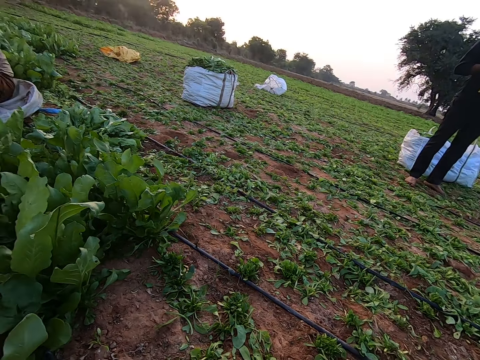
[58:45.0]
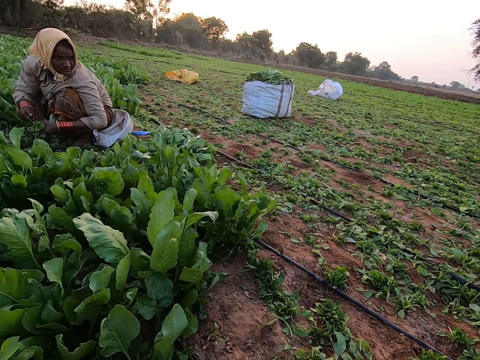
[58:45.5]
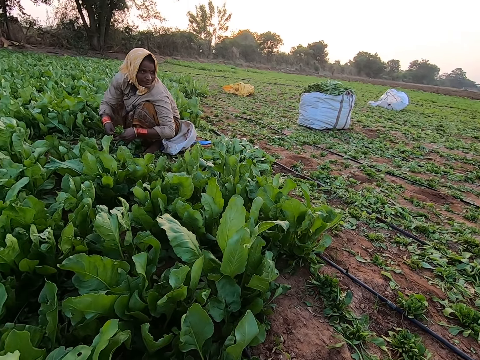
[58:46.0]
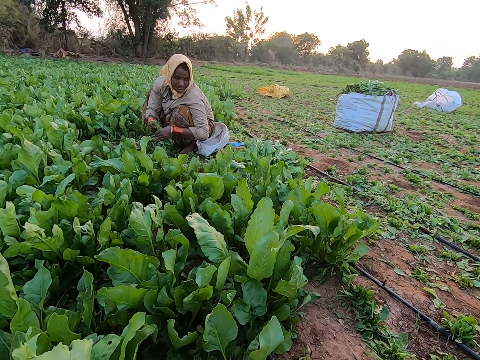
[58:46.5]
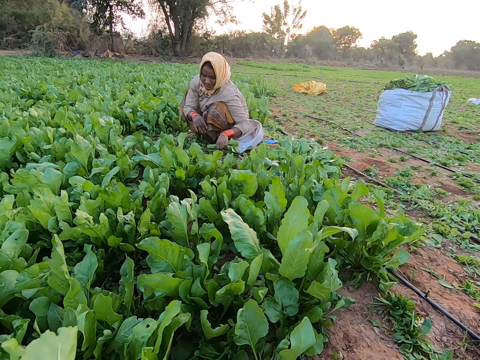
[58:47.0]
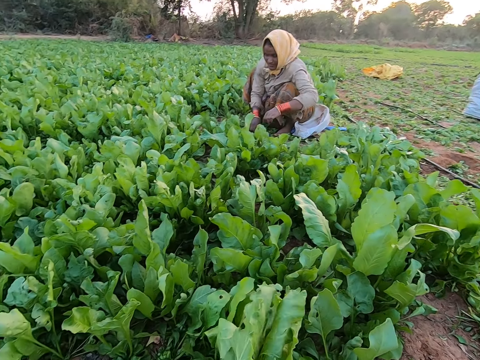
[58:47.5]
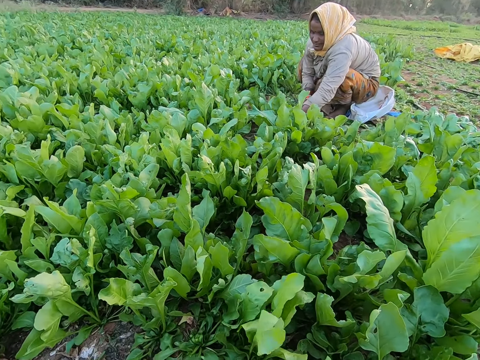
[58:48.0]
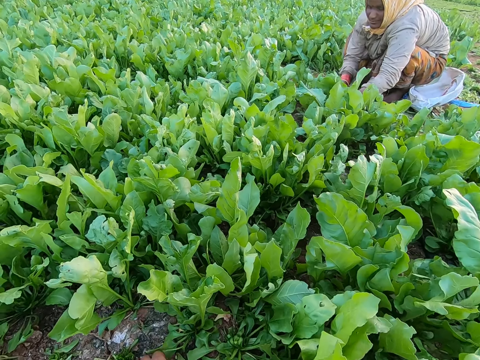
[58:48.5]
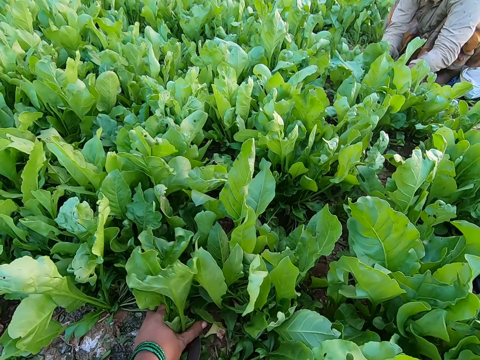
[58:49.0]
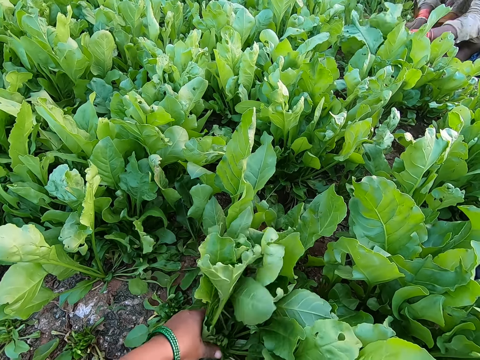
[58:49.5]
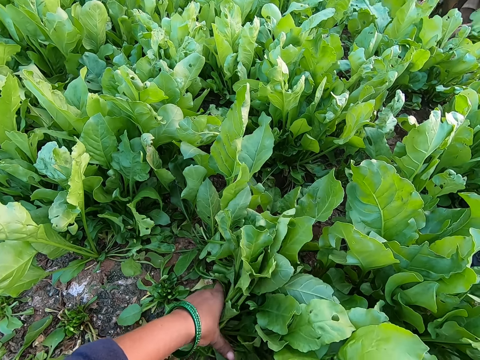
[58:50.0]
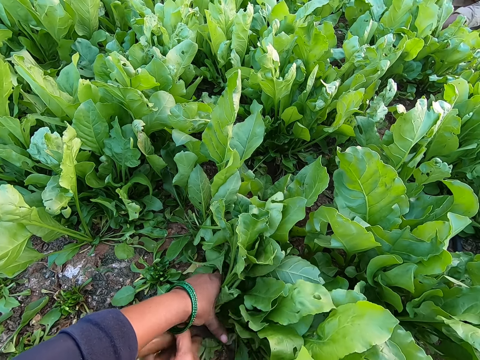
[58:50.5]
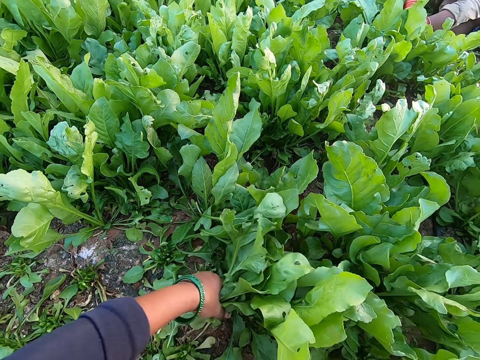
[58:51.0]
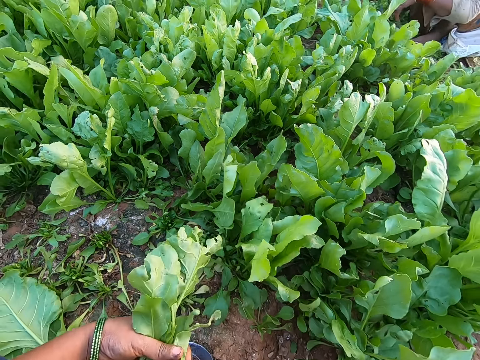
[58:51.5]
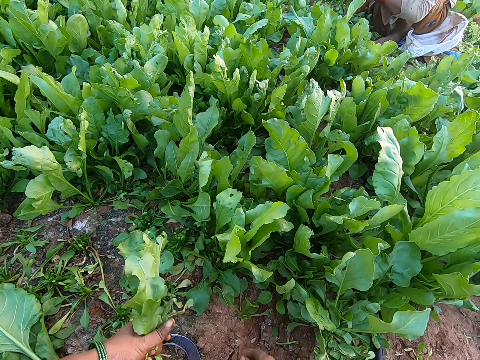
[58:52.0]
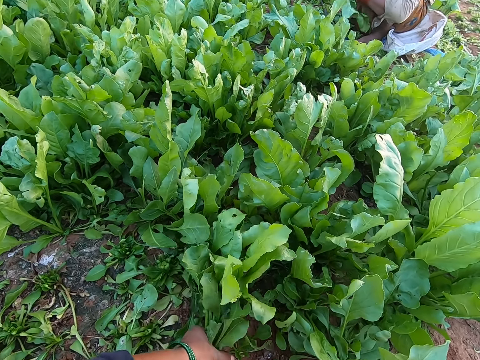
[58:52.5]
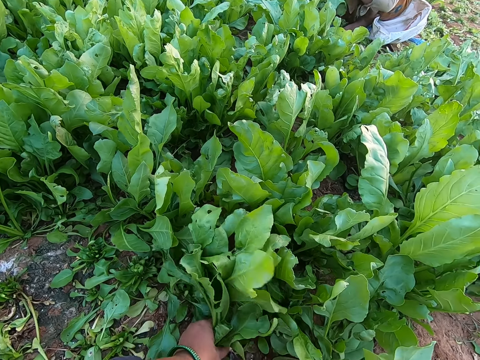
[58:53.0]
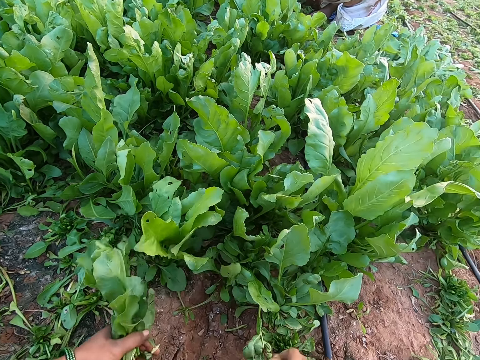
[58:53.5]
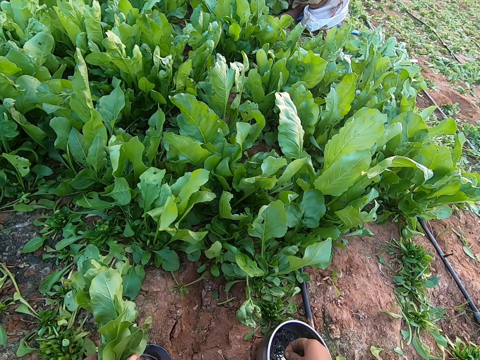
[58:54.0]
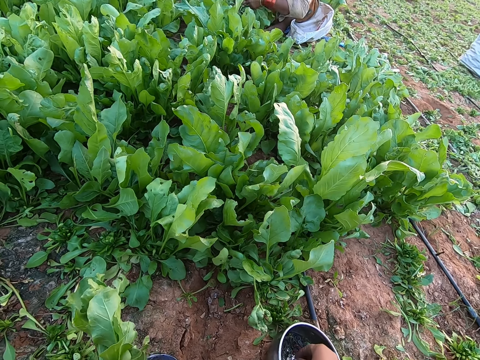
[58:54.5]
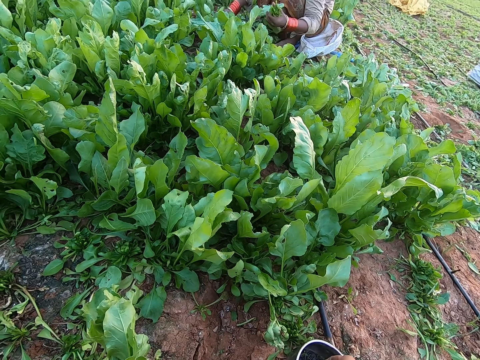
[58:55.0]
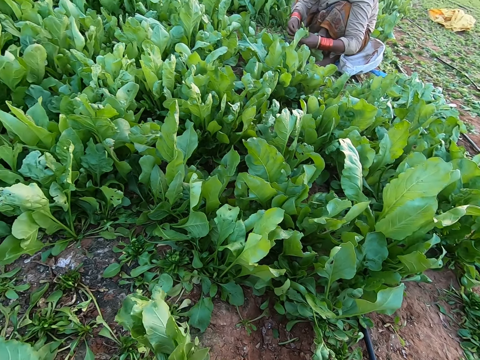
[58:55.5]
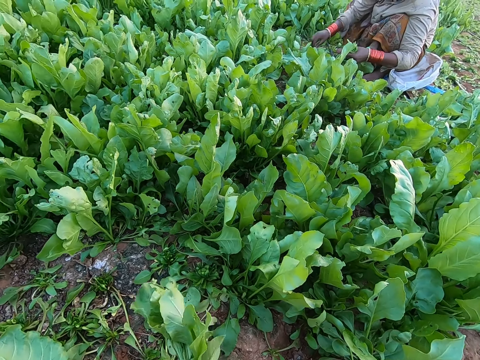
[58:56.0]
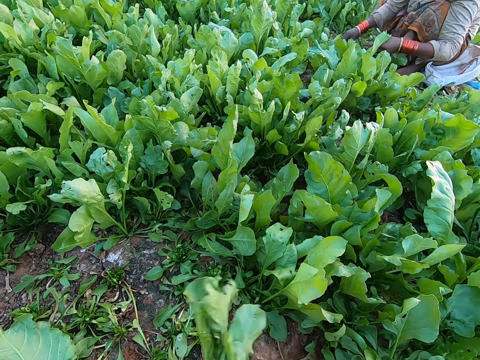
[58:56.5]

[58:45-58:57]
A woman ties the bunch of spinach in her left hand with a rubber band in her right hand. The camera wearer ties the bunch of spinach in her left hand with the rubber band in her right hand. The woman places the bunch of spinach on the ground with her left hand. The woman grabs a bunch of spinach from the ground with her left hand. The camera wearer grabs a bunch of spinach on the ground with her left hand. She cuts the bunch of spinach from the ground with the sickle in her right hand. She grabs a bunch of spinach on the ground with her left hand. She cuts the bunch of spinach from the ground with the sickle in her right hand. The woman grabs a bunch of spinach from the ground with her left hand. The camera wearer grabs a bunch of spinach on the ground with her left hand. She cuts the bunch of spinach from the ground with the sickle in her right hand. She picks a rubber band from a bowl on the ground with her right hand. She ties the bunch of spinach in her left hand with the rubber band in her right hand. The woman touches the bunch of spinach in her left hand with her right hand.

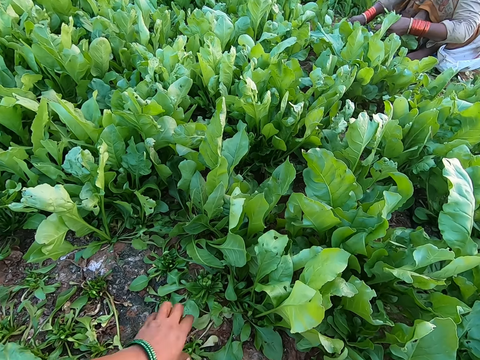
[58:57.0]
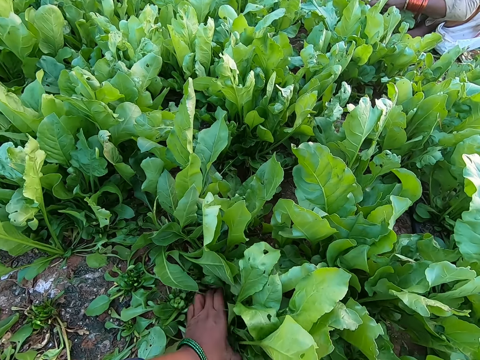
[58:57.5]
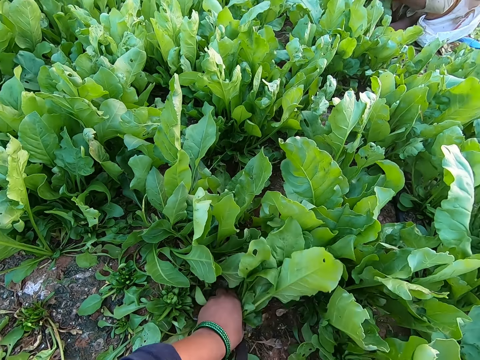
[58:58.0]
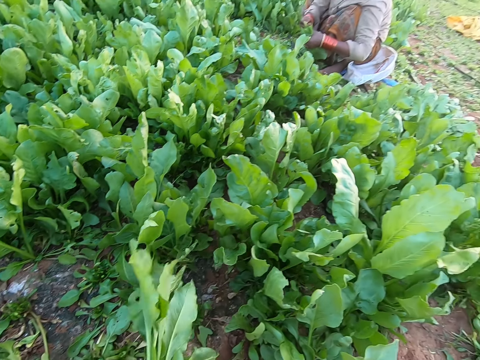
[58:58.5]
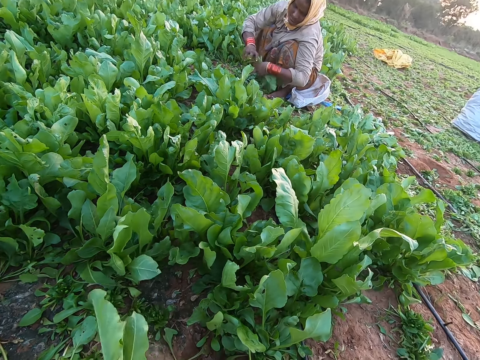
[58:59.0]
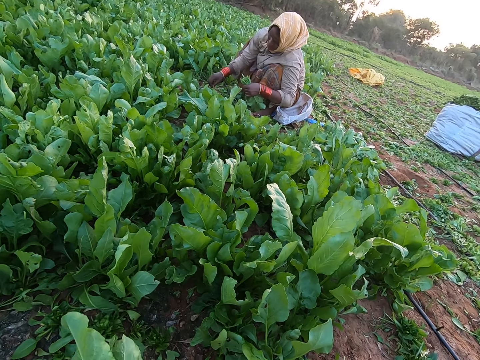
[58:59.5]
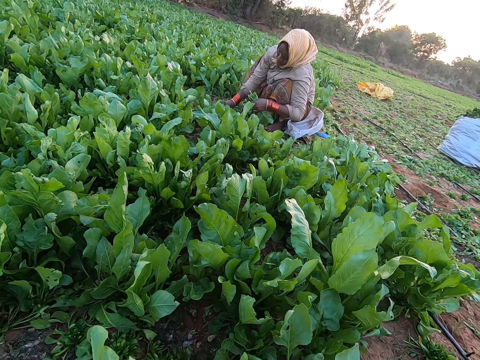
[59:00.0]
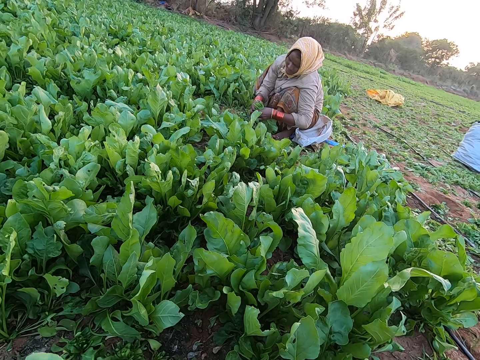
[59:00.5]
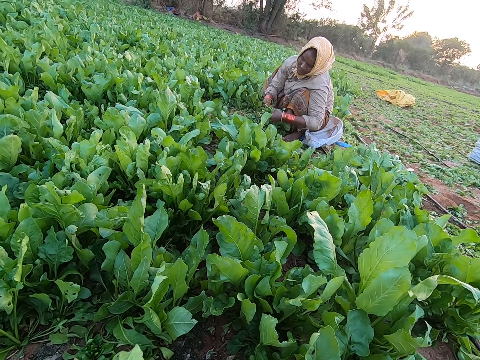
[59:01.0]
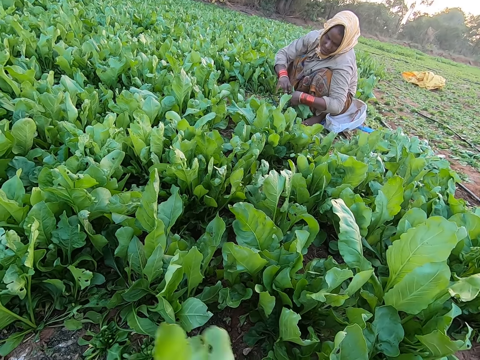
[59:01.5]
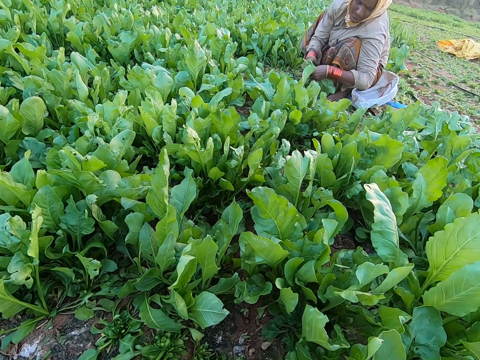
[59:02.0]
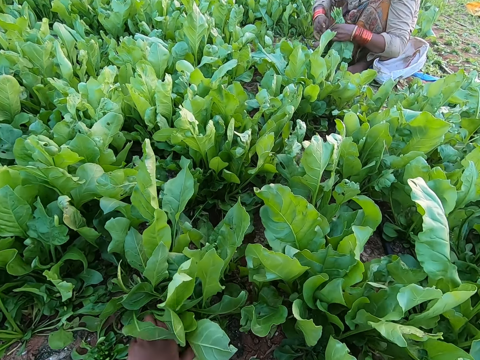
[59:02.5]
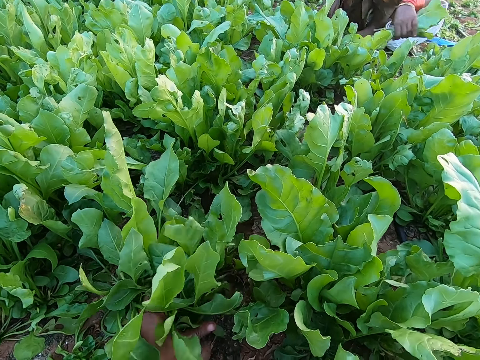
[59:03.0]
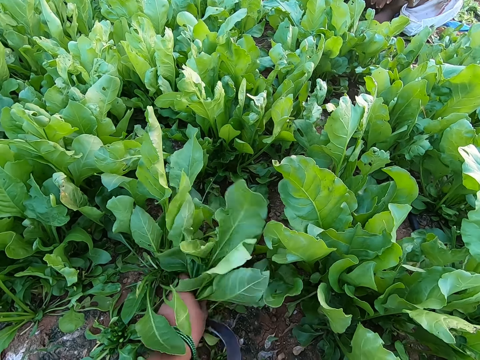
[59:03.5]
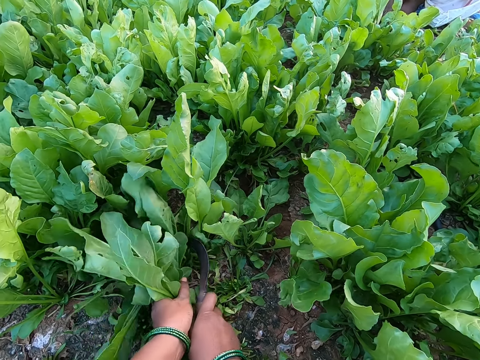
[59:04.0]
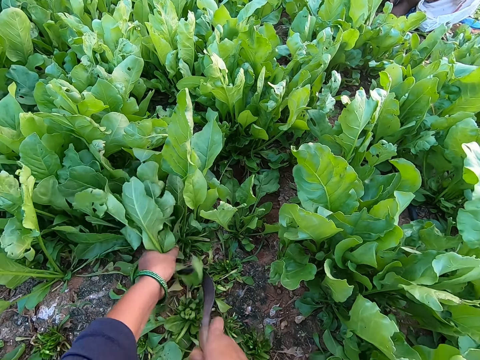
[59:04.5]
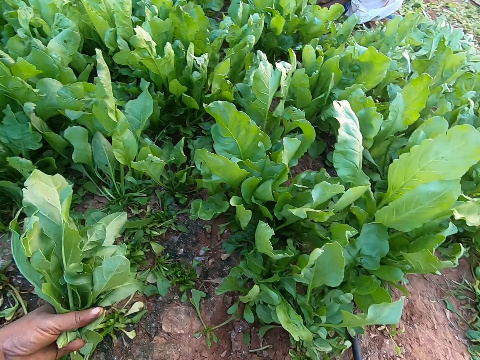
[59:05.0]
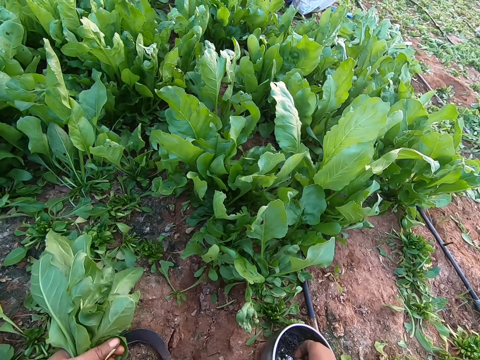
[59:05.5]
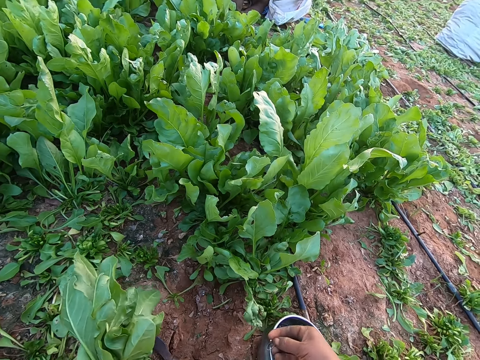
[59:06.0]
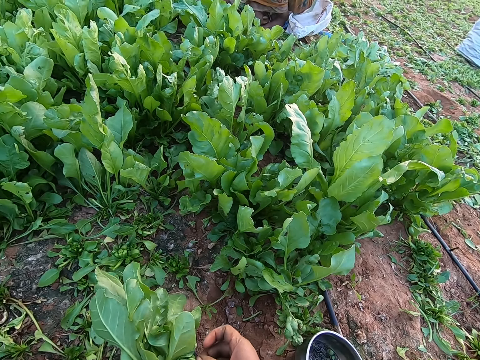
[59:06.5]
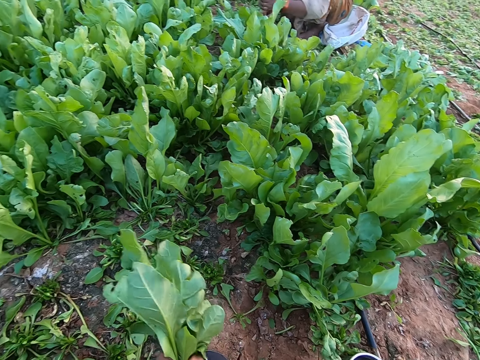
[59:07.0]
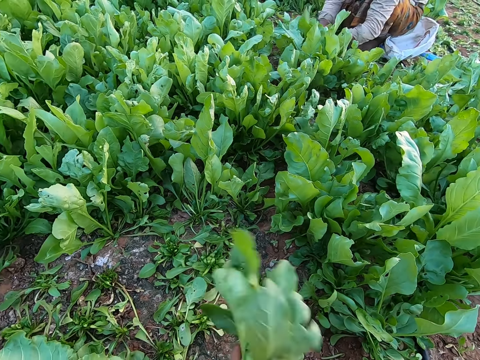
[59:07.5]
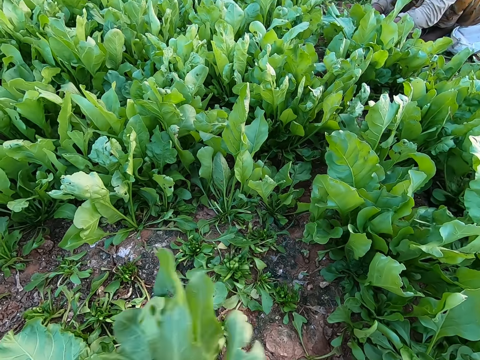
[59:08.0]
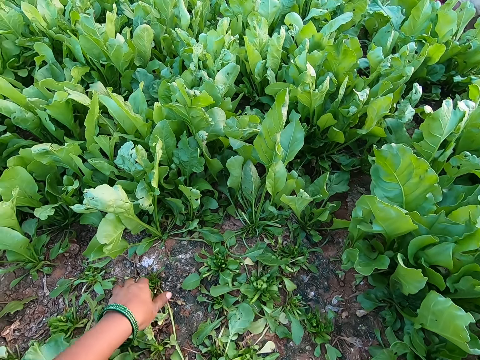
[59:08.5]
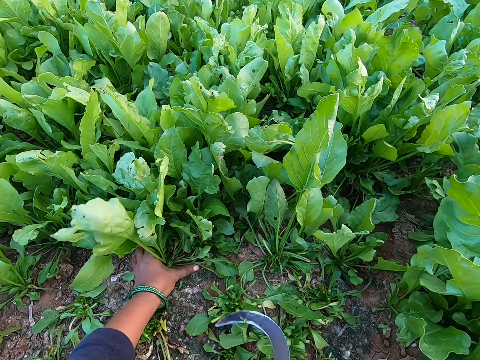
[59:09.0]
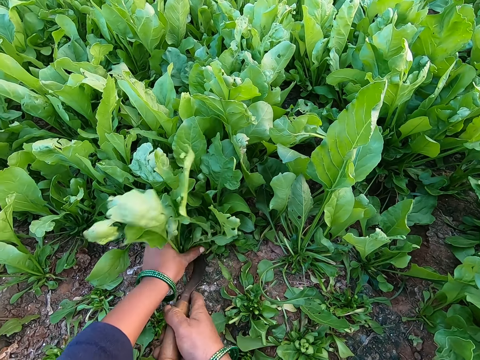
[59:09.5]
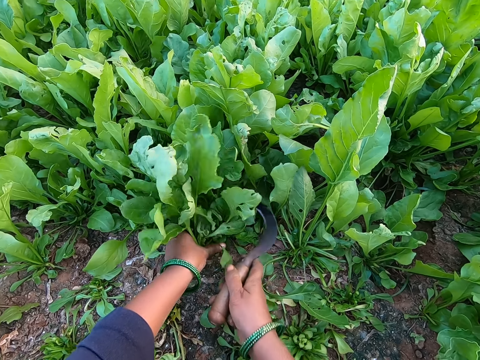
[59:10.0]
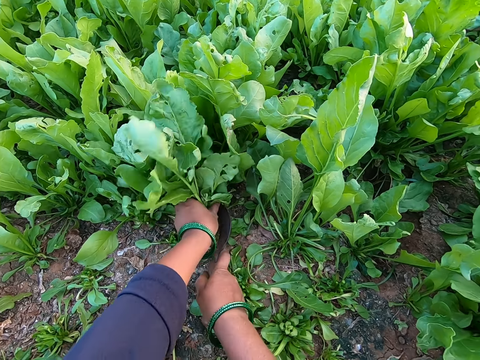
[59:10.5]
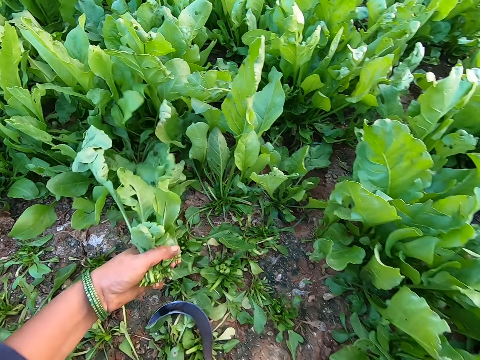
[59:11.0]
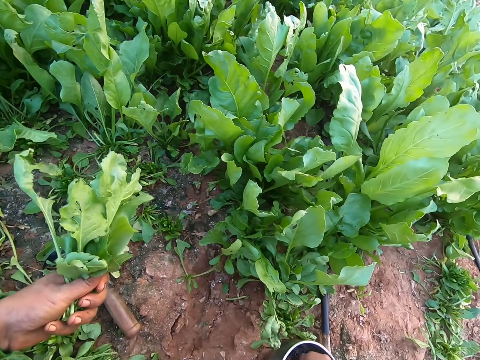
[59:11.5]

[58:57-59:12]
The camera wearer grabs a bunch of spinach on the ground with her left hand. She cuts the bunch of spinach from the ground with the sickle in her right hand. She ties the bunch of spinach in her left hand with the rubber band in her right hand. A woman picks a rubber band from a bowl on the ground with her right hand. The woman extends the rubber band with both hands. The woman ties the bunch of spinach in her left hand with the rubber band in her right hand. The camera wearer places the bunch of spinach on the ground with her left hand. She grabs a bunch of spinach on the ground with her left hand. The woman places the bunch of spinach on the ground with her left hand. The camera wearer cuts the bunch of spinach from the ground with the sickle in her right hand. She grabs a bunch of spinach on the ground with her left hand. She cuts the bunch of spinach from the ground with the sickle in her right hand. She places the sickle on the ground with her right hand. She picks a rubber band from the bowl on the ground with her right hand. She extends the rubber band with both hands. She ties the bunch of spinach in her left hand with the rubber band in her right hand. The woman grabs a bunch of spinach from the ground with her left hand. The camera wearer places the bunch of spinach on the ground with her left hand. She grabs a bunch of spinach on the ground with her left hand. She cuts the bunch of spinach from the ground with the sickle in her right hand. She grabs a bunch of spinach on the ground with her left hand. She cuts the bunch of spinach from the ground with the sickle in her right hand. She places the sickle on the ground with her right hand.
